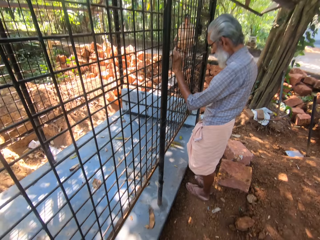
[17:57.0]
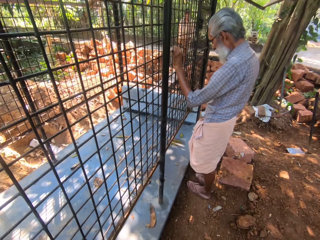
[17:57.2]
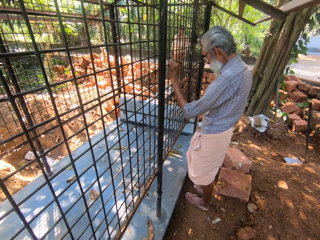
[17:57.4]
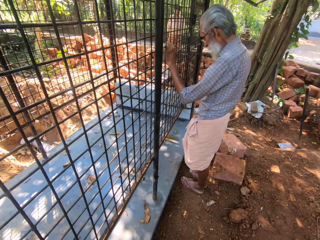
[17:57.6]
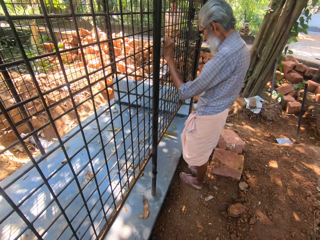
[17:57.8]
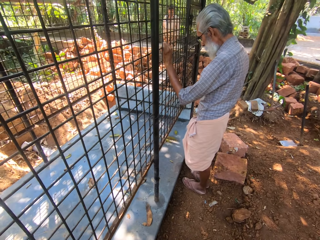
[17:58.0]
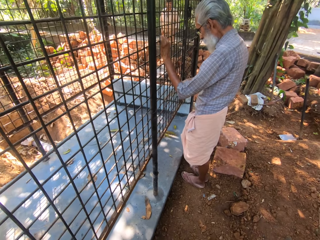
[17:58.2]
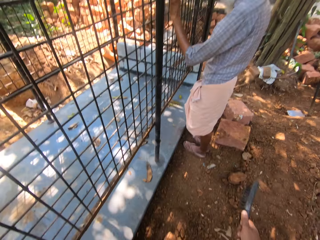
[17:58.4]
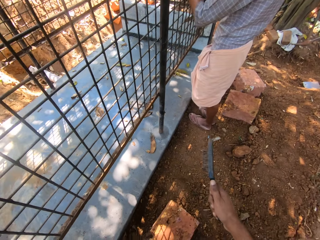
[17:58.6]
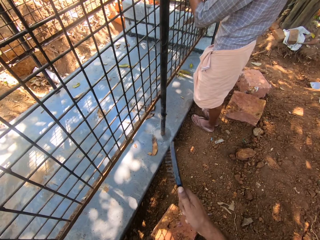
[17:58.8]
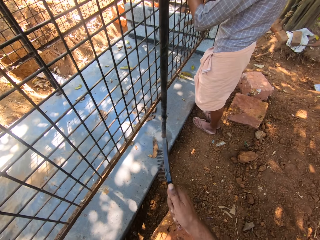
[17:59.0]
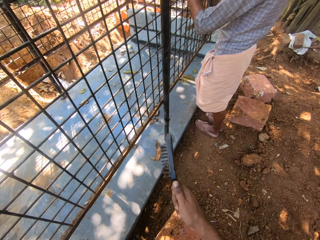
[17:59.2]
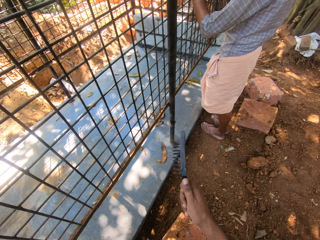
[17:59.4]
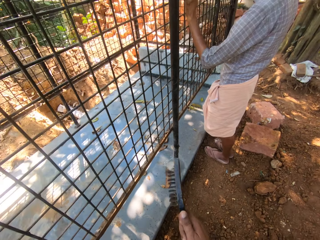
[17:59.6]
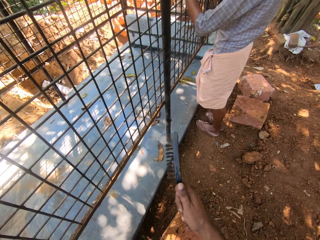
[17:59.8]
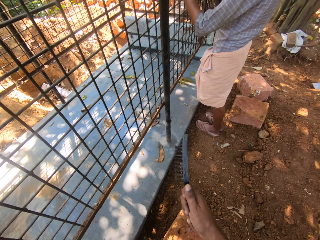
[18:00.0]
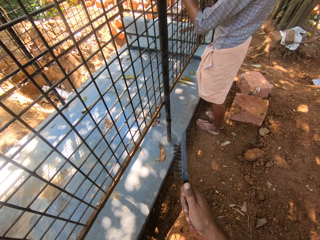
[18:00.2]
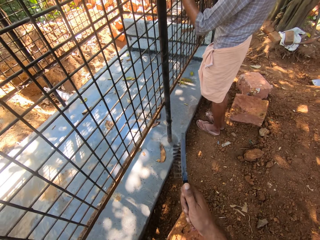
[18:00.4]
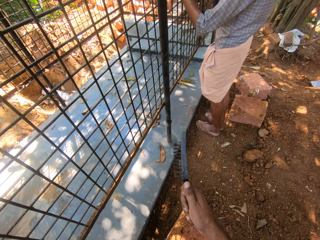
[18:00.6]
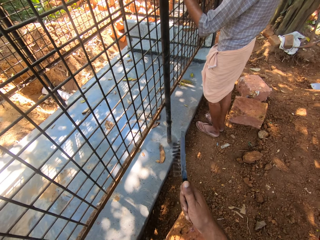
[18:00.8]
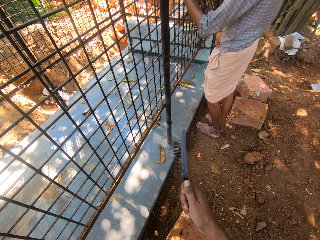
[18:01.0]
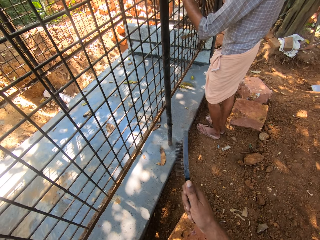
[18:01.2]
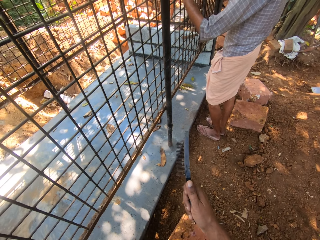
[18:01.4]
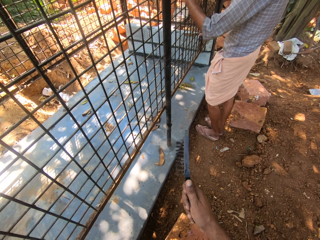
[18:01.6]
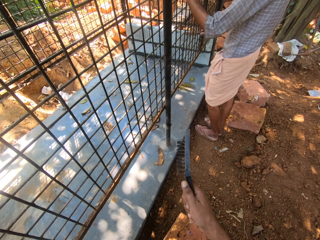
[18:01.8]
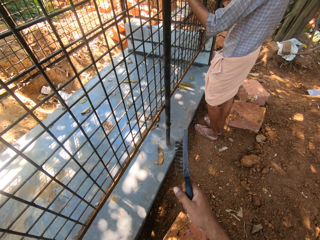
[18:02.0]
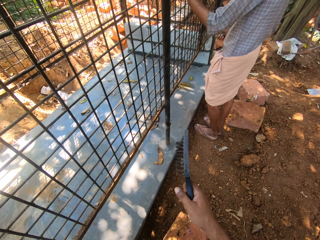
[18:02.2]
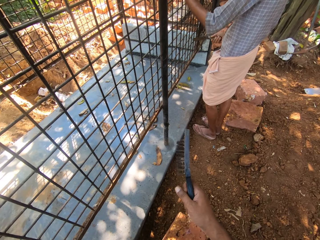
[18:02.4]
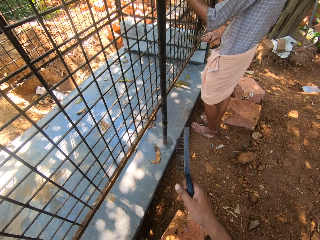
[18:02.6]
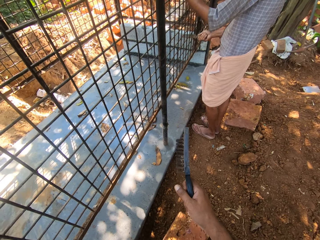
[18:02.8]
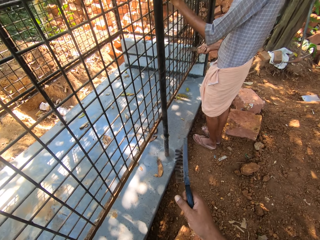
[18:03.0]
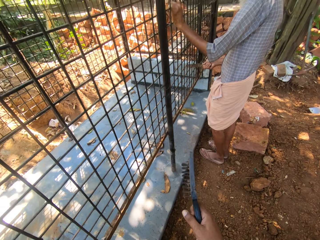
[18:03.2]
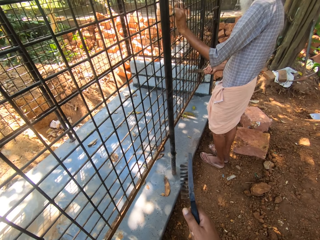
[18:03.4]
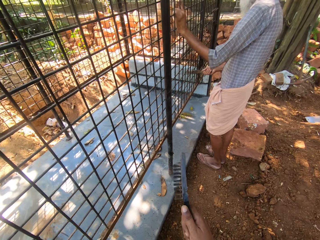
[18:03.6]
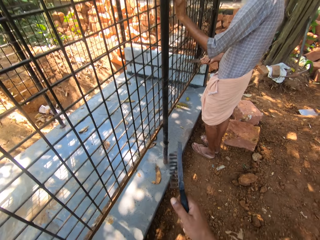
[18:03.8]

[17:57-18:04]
The camera wearer holds a brush.

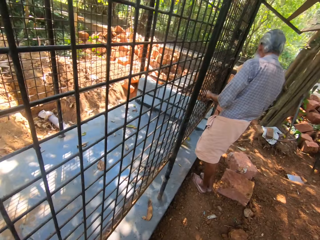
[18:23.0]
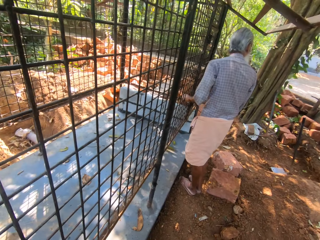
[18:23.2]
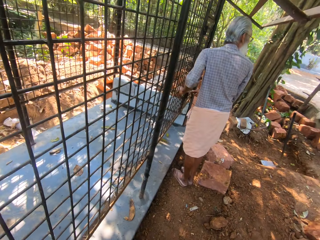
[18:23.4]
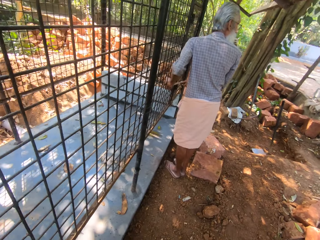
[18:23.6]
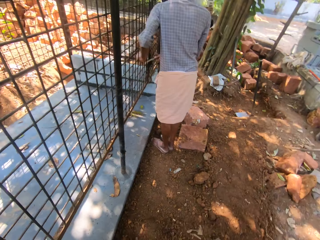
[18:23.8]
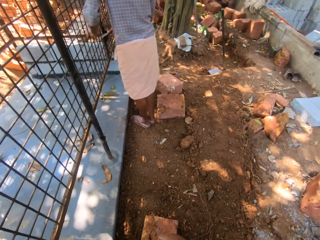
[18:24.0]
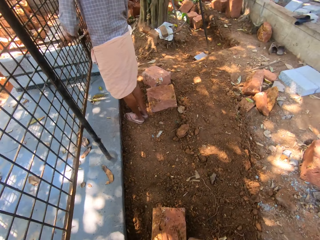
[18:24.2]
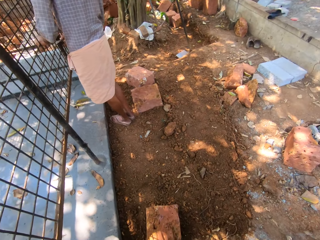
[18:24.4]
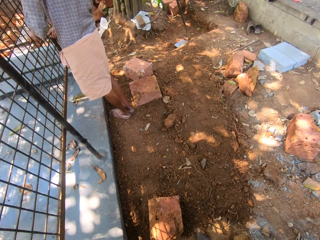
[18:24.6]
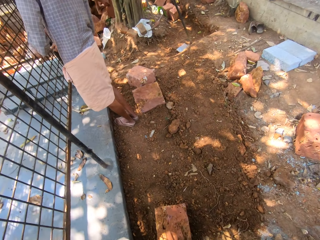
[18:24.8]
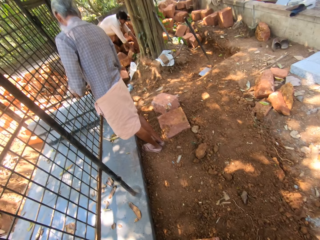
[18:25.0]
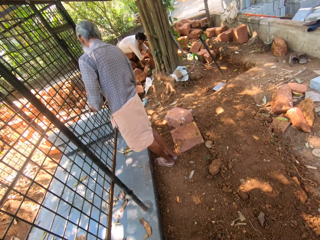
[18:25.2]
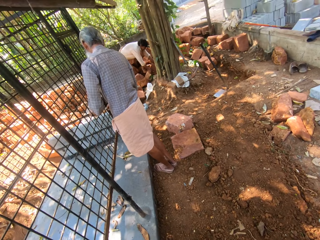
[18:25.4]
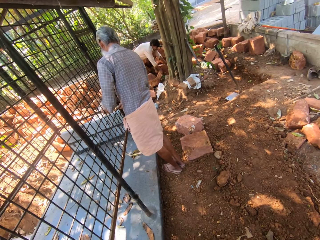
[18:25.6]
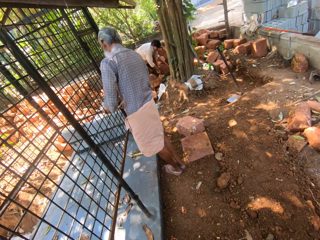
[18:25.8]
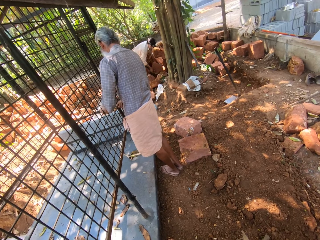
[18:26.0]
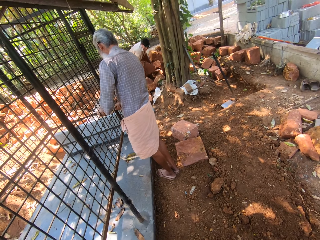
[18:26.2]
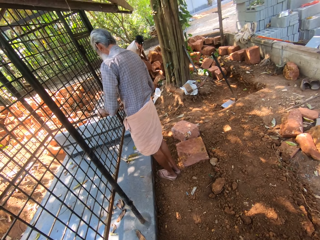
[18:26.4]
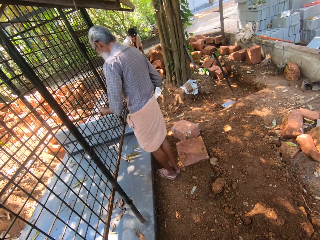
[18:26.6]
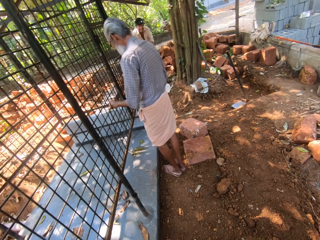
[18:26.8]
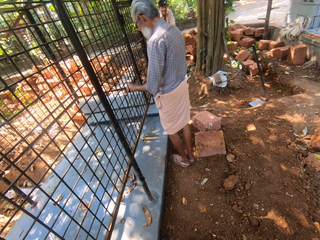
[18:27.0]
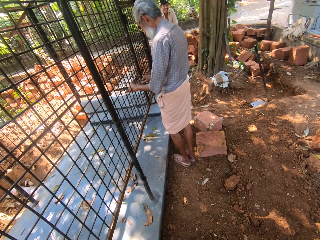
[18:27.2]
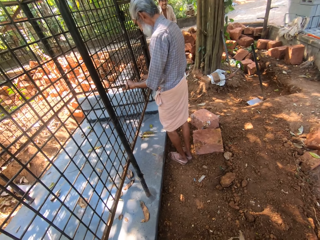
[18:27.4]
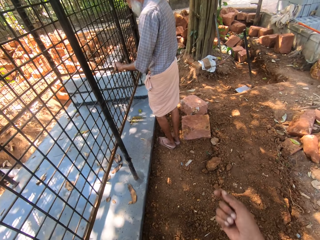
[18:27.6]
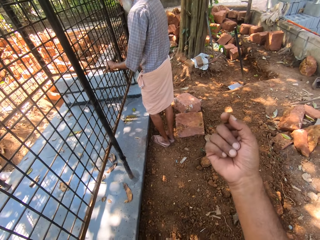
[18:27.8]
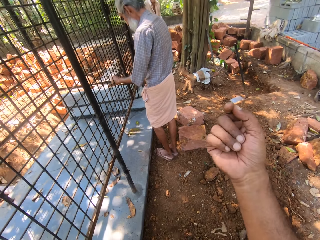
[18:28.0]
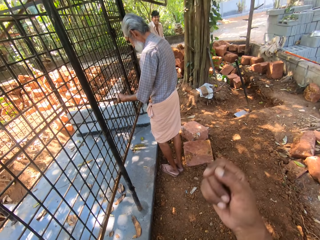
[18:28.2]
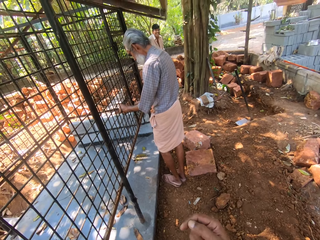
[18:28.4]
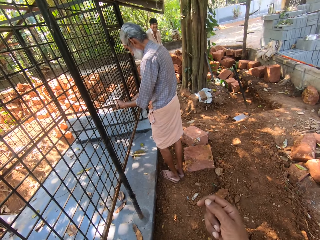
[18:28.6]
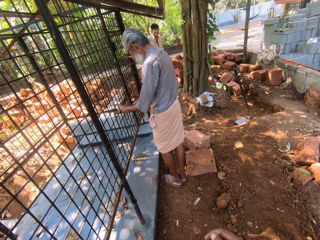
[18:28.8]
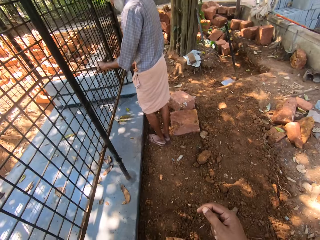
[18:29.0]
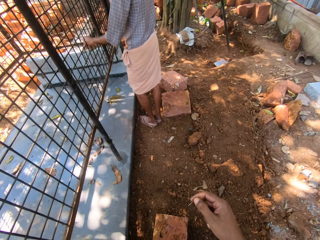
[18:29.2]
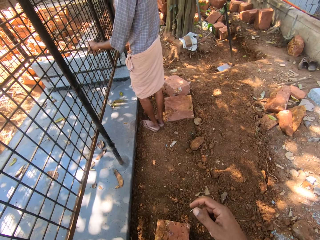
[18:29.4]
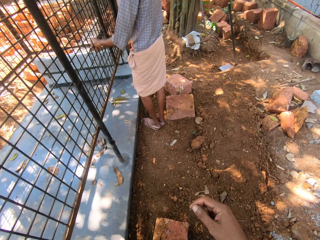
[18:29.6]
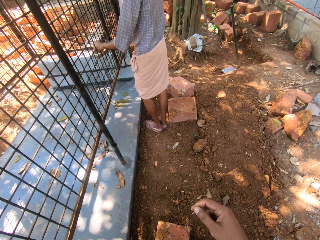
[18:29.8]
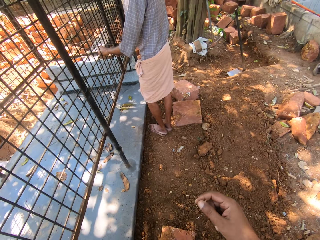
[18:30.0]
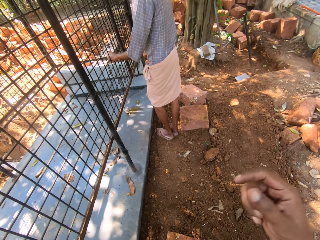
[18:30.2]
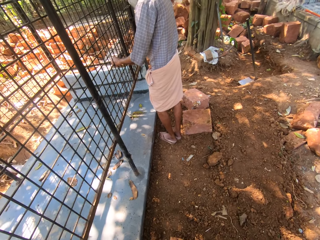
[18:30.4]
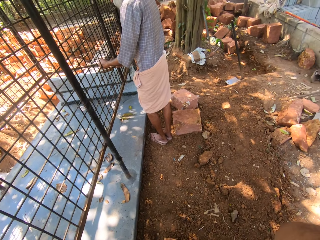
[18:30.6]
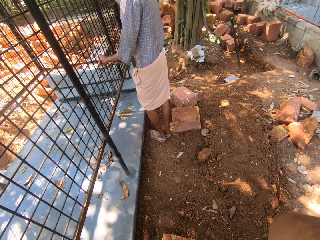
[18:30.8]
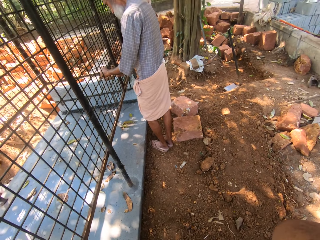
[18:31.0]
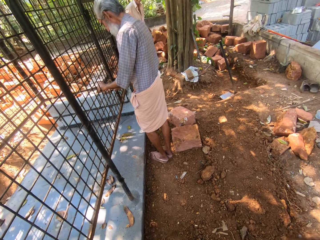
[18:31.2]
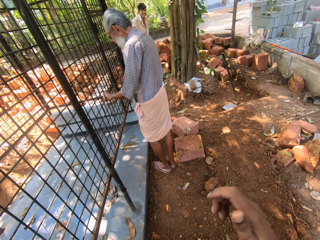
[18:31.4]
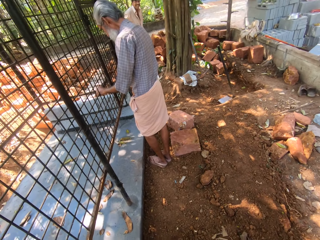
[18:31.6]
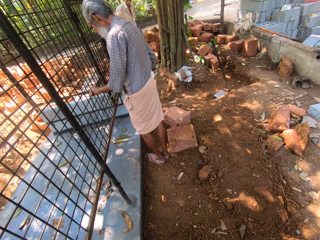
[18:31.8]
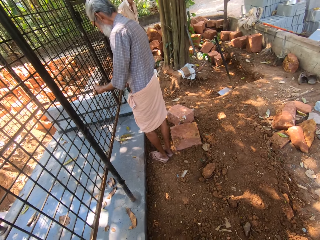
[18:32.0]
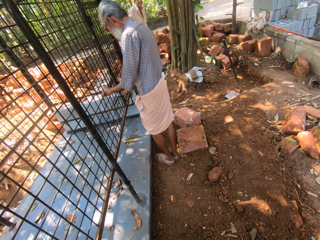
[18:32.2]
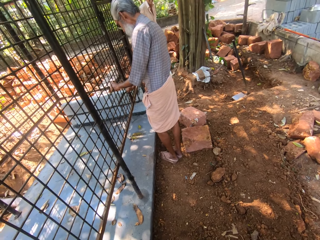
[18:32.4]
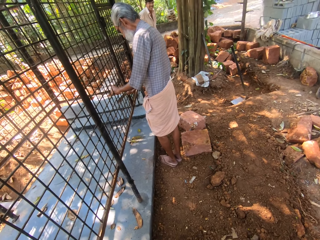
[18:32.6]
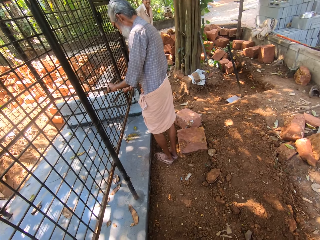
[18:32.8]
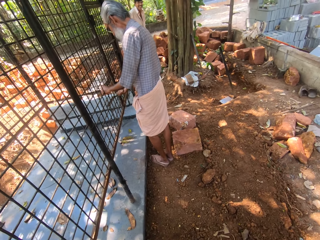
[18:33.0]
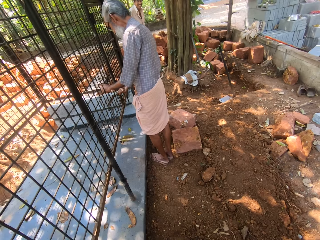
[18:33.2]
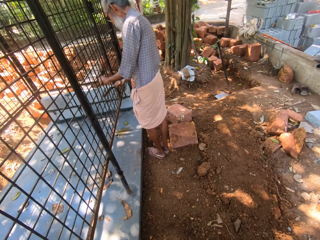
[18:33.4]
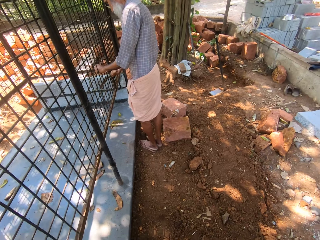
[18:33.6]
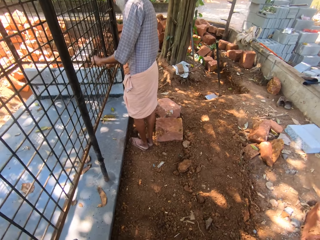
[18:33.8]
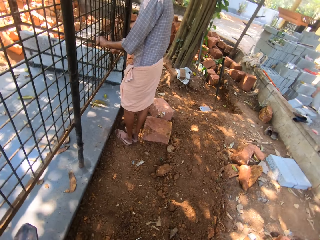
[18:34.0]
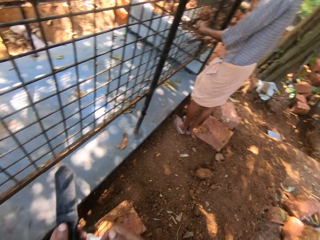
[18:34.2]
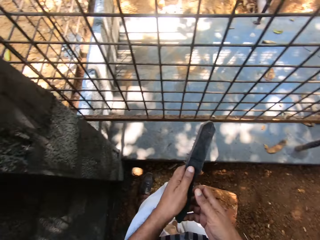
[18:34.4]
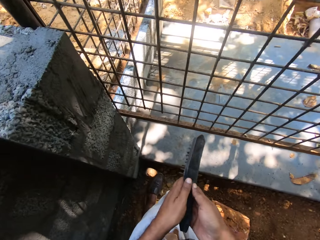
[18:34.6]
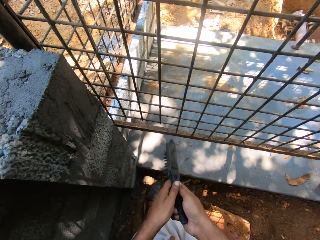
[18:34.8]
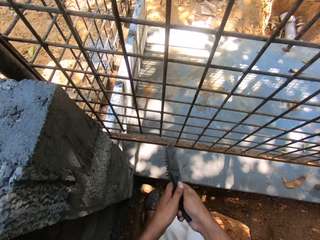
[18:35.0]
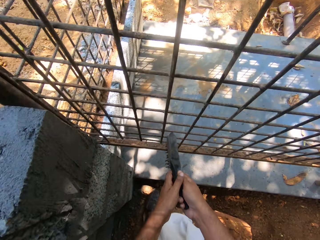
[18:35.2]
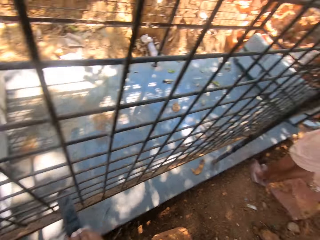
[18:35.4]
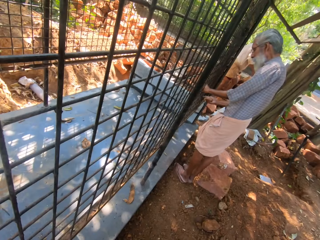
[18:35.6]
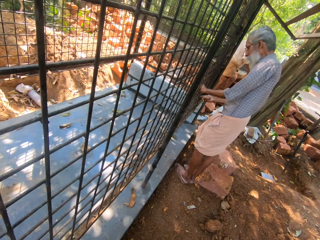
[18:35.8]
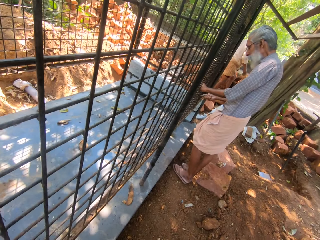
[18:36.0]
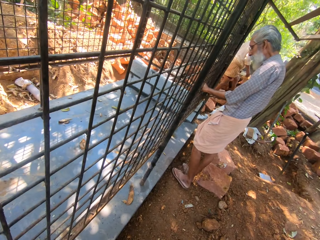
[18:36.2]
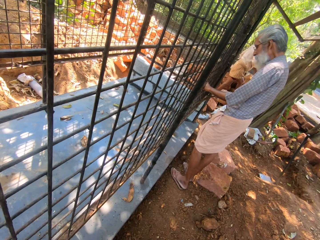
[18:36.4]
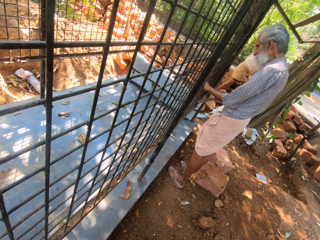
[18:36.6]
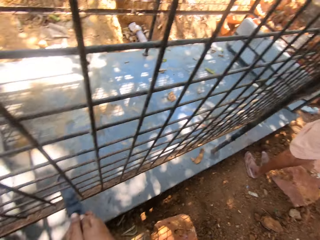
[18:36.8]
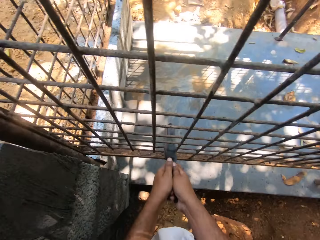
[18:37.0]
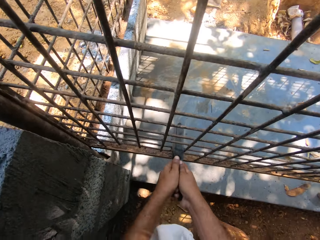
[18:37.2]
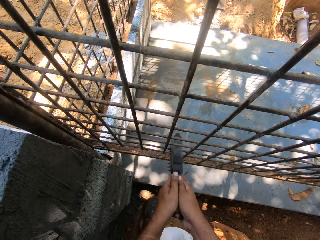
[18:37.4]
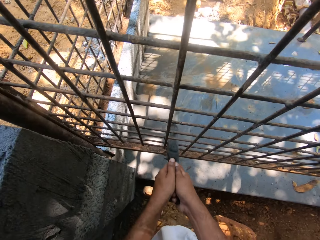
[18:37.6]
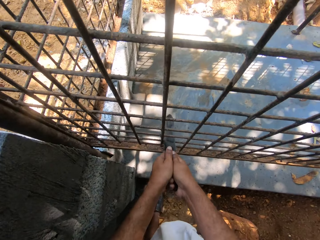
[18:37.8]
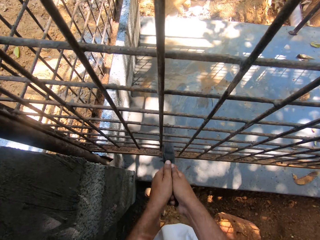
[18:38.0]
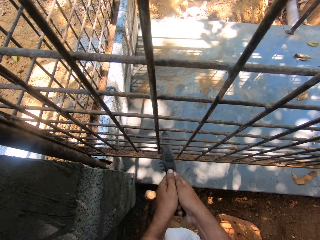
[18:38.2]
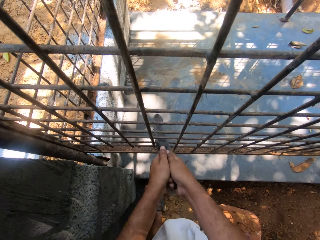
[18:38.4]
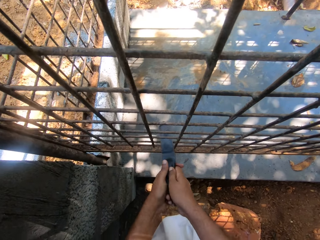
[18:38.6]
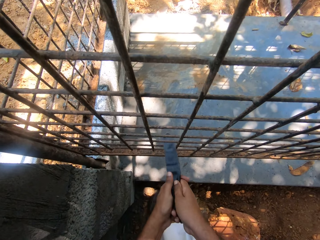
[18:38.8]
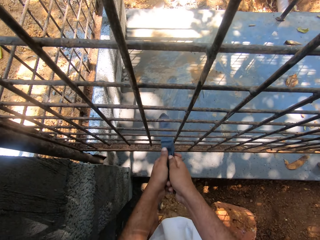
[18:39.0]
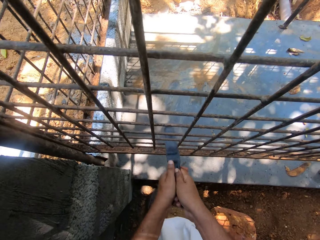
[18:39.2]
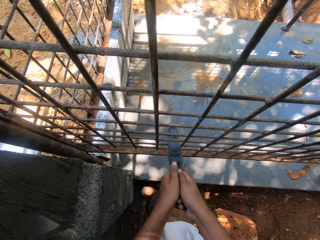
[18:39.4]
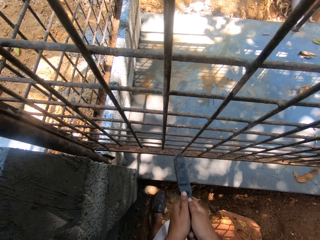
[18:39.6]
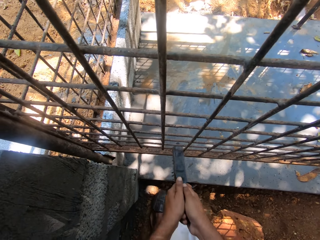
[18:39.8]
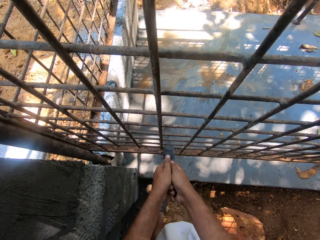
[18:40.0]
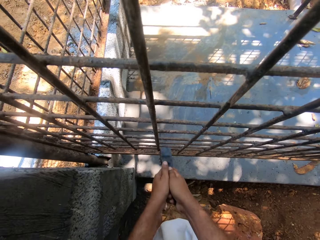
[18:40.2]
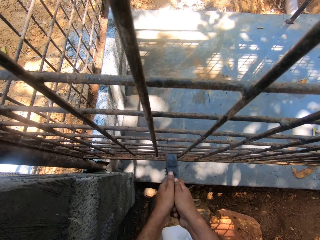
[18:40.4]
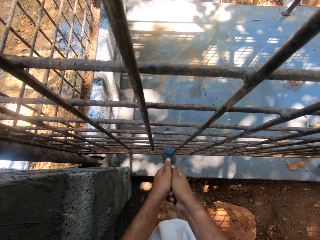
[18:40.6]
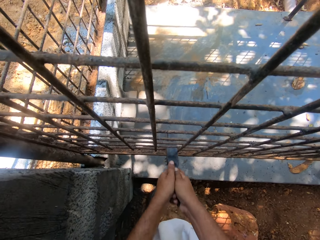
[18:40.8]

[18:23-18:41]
The camera wearer brushes the wire mesh. A man scrubs the welded wire mesh. The camera wearer converses to another man. They use a hand gesture. They converse to the other man. They hold the steel wire brush. They brush the wire mesh. The first man scrubs the welded wire mesh. The camera wearer brushes the wire mesh again. They scrub the welded wire mesh.
